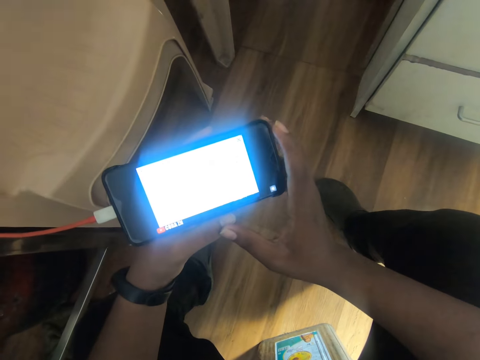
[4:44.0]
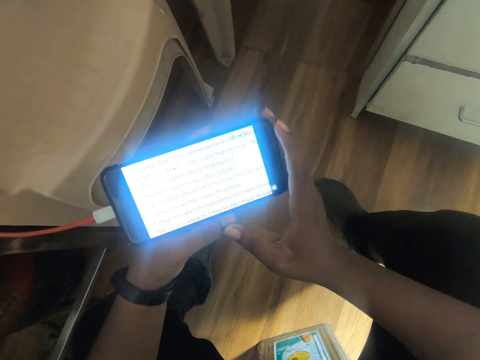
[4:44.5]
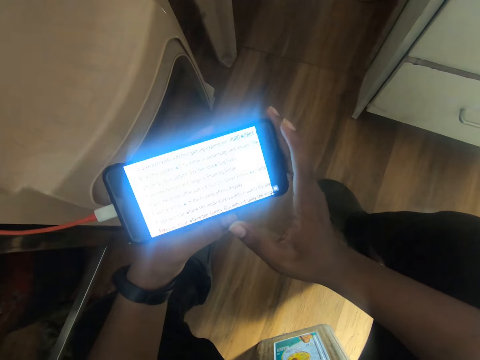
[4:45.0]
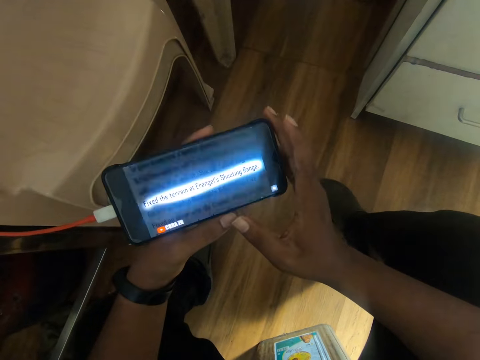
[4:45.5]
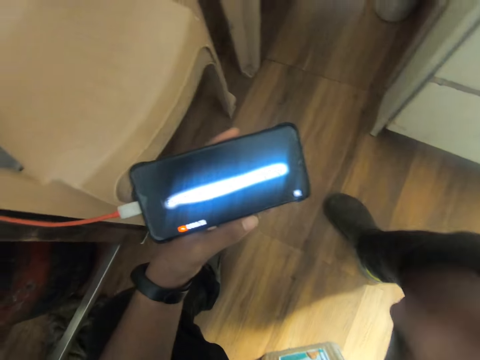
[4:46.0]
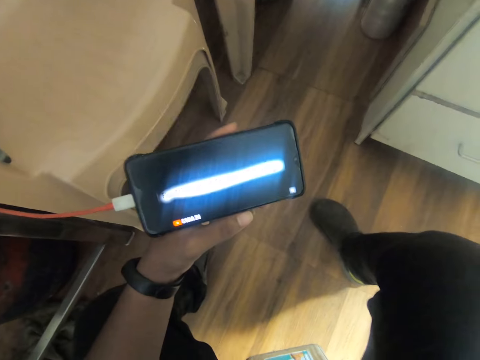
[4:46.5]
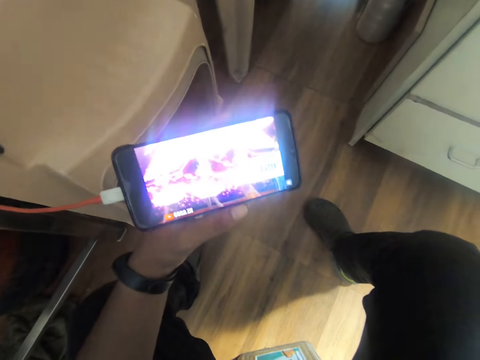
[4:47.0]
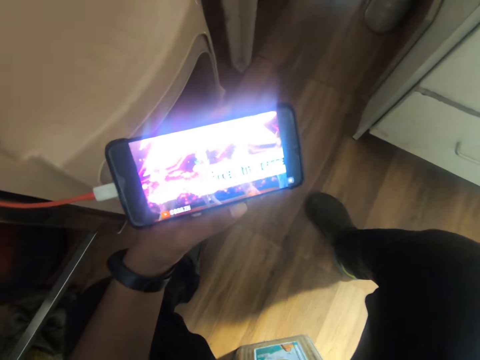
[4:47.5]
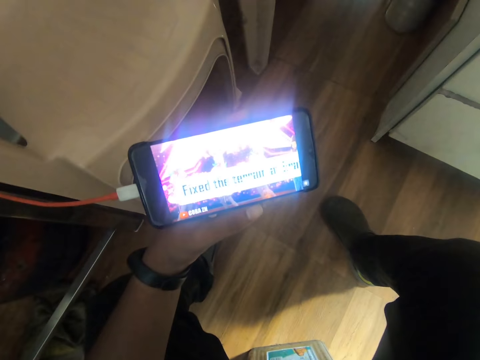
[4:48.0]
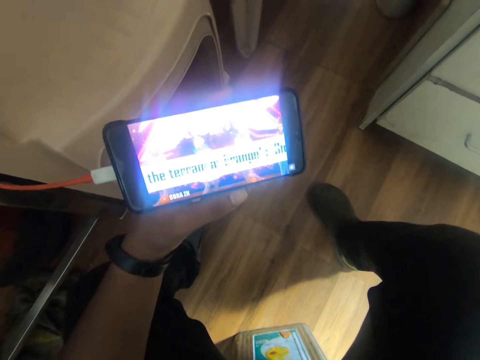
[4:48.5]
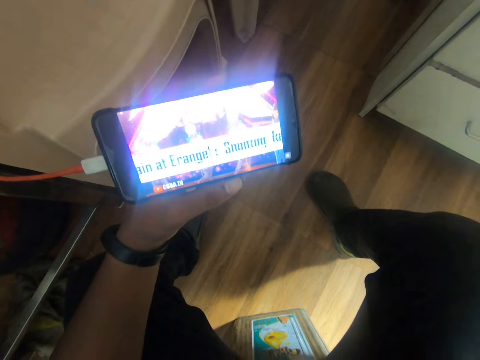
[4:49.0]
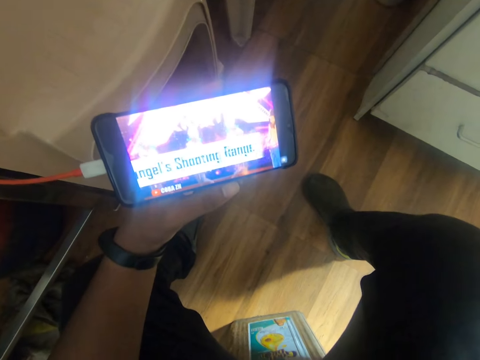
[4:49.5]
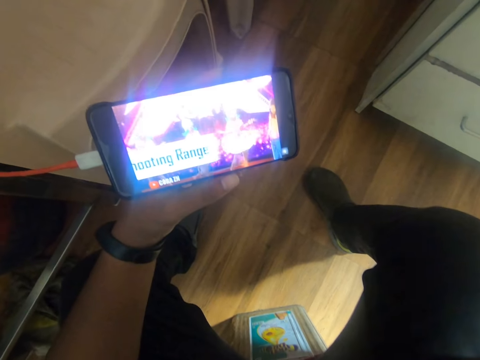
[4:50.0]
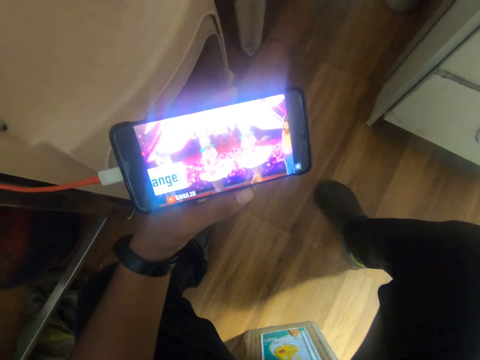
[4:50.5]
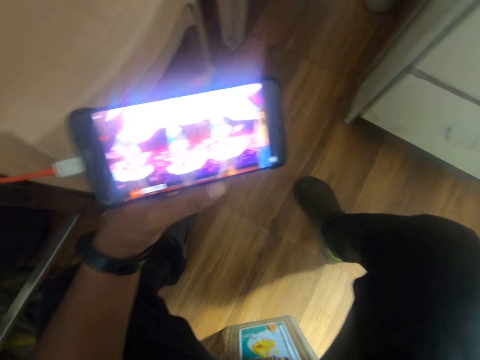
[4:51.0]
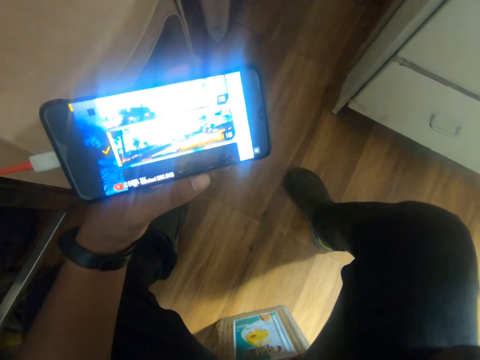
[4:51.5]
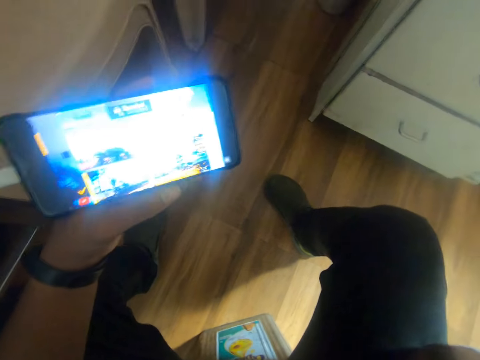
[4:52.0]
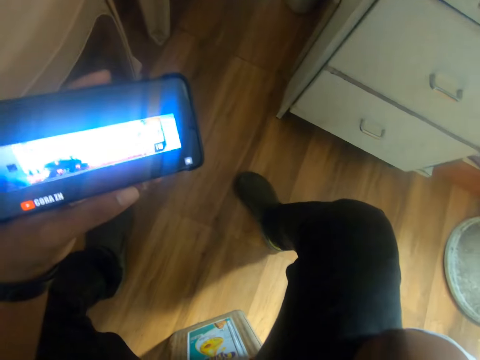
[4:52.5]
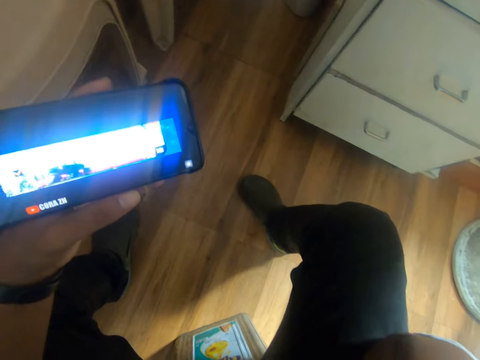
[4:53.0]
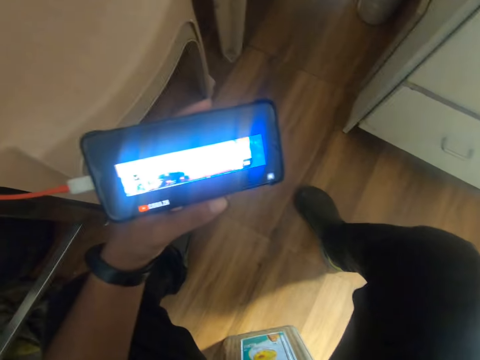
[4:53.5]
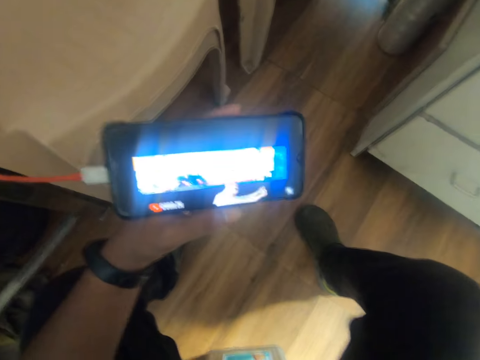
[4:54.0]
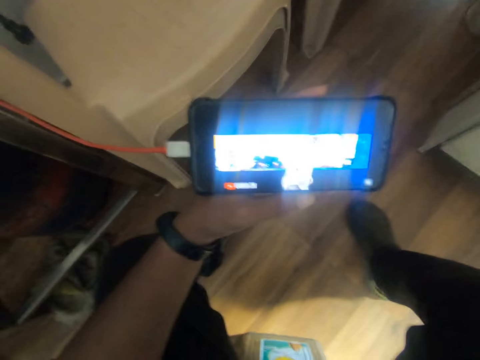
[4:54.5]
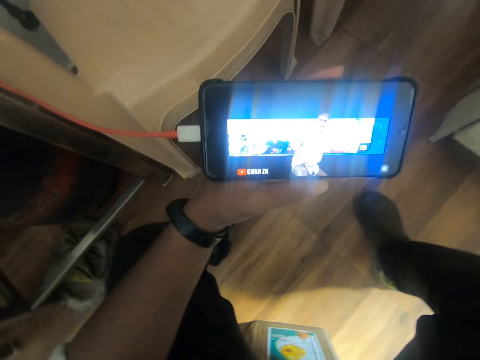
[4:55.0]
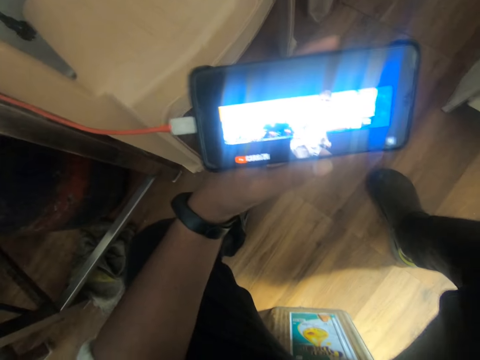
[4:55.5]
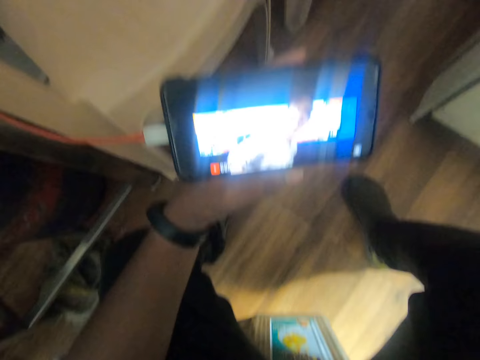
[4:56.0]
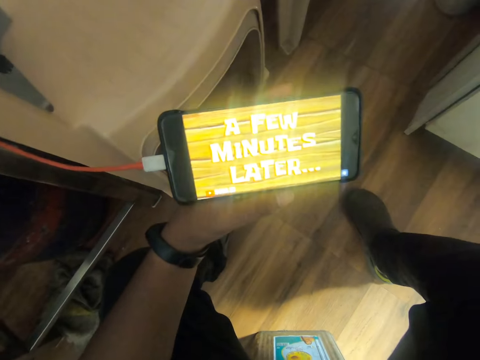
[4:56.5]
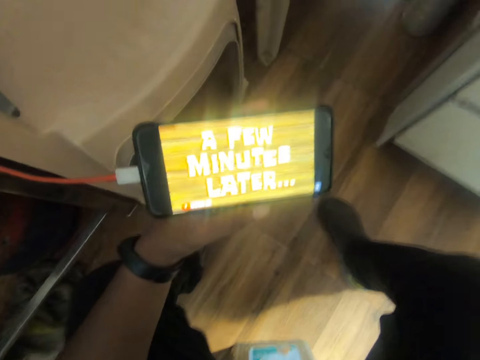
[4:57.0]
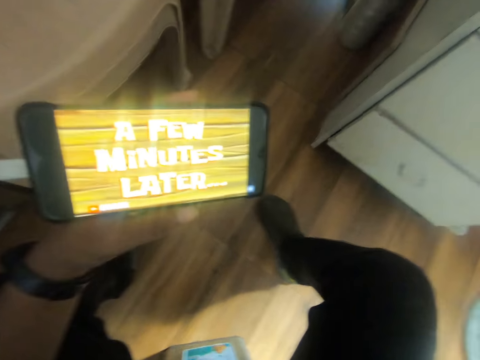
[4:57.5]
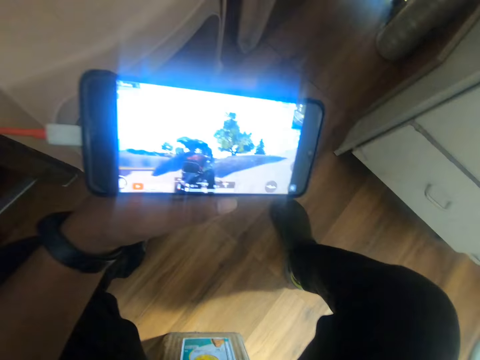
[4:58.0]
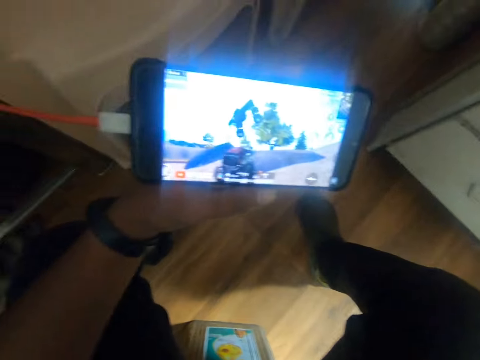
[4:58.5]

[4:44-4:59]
The camera wearer holds the phone with his left hand. He raises his right hand. He watches on the phone in his left hand.

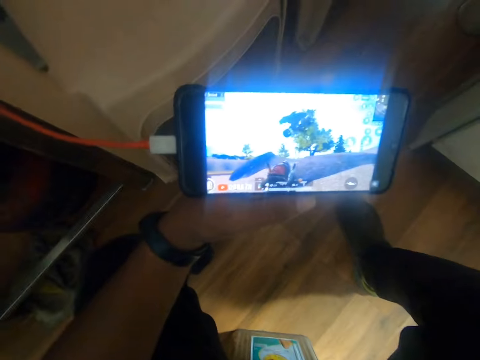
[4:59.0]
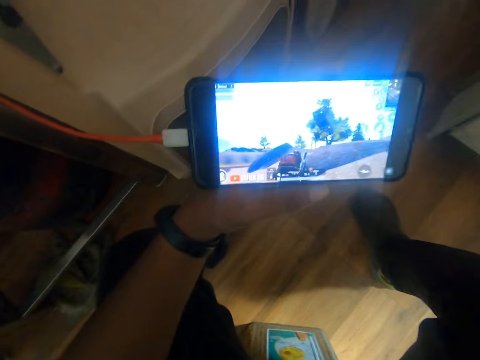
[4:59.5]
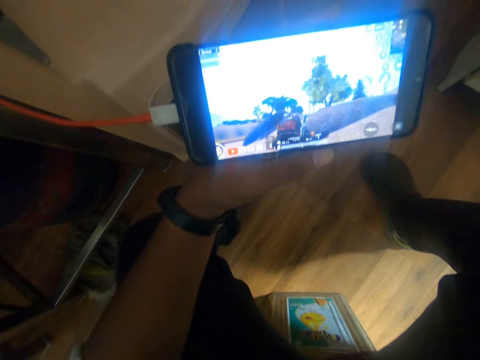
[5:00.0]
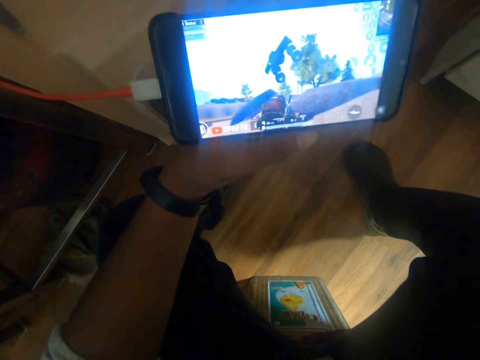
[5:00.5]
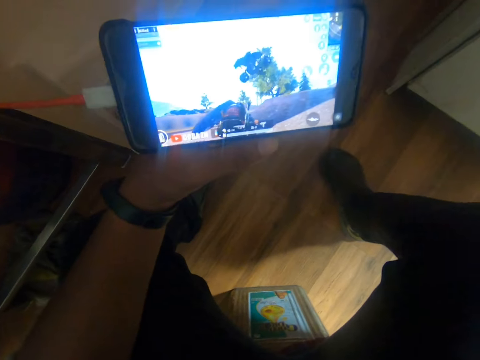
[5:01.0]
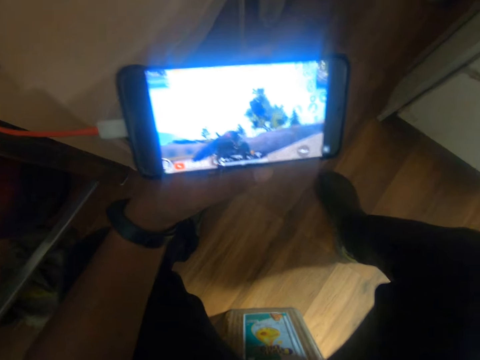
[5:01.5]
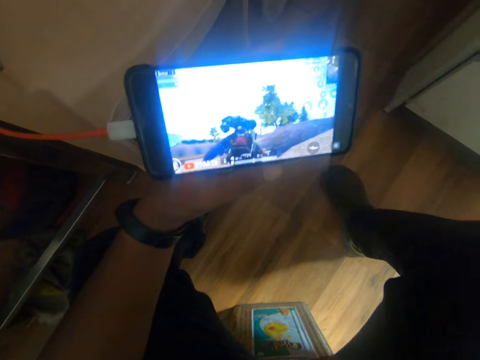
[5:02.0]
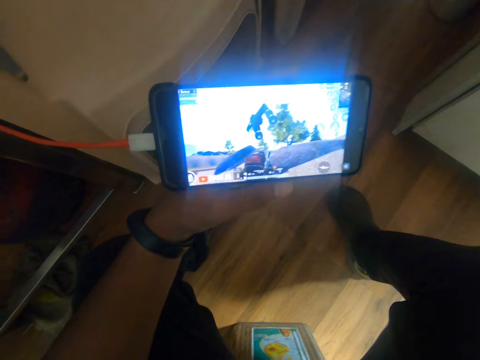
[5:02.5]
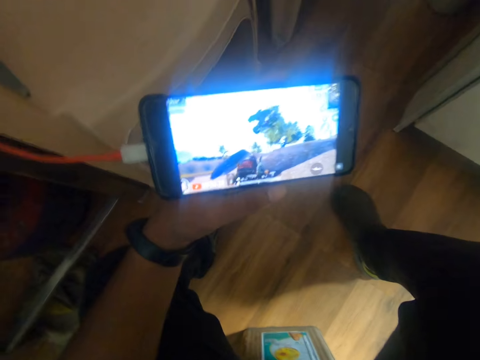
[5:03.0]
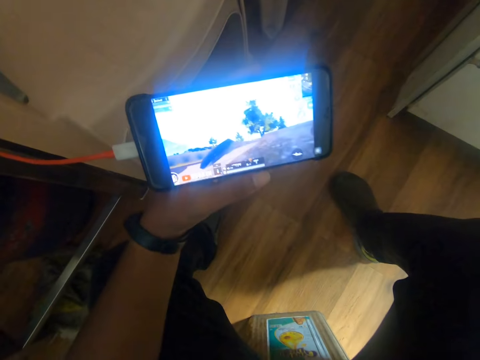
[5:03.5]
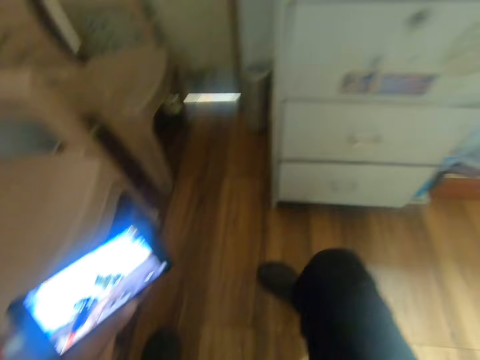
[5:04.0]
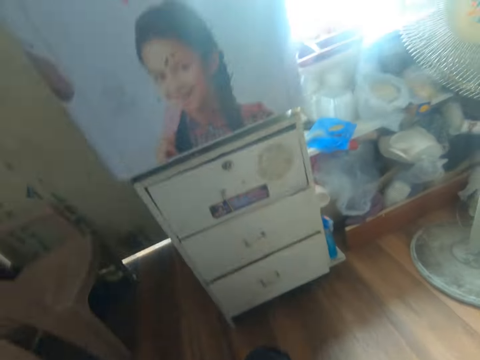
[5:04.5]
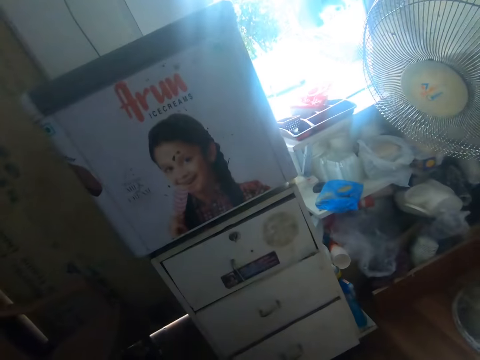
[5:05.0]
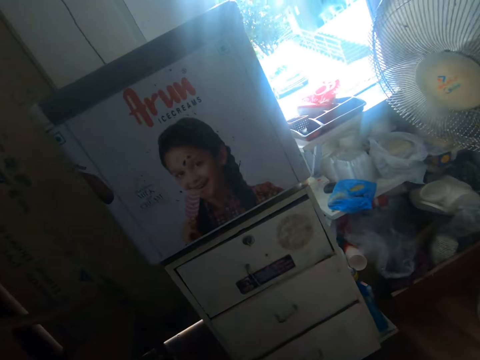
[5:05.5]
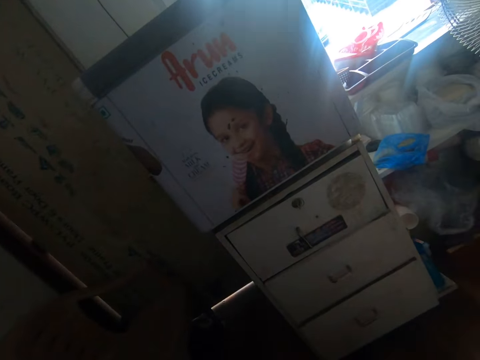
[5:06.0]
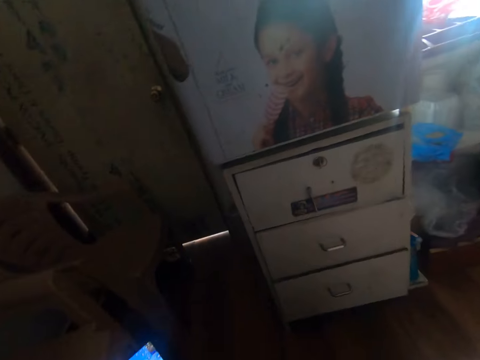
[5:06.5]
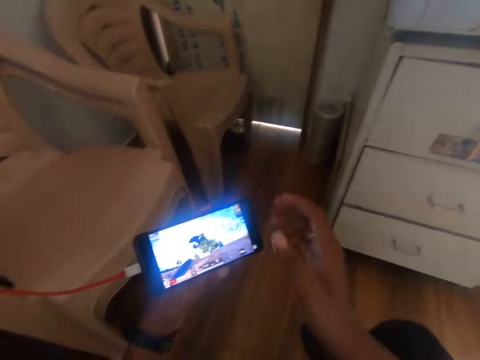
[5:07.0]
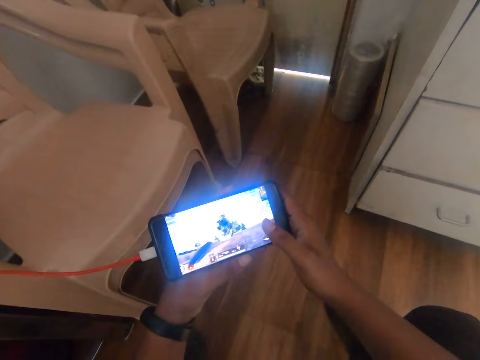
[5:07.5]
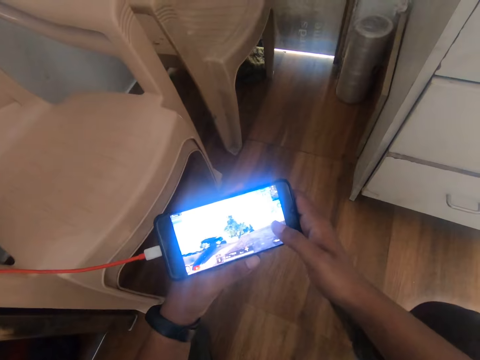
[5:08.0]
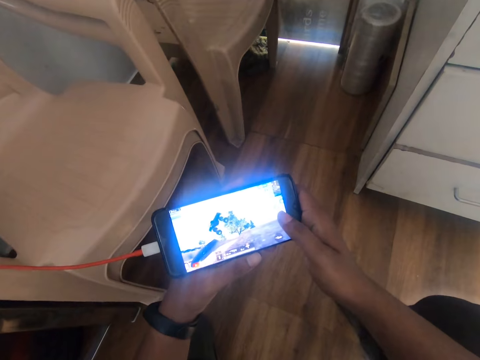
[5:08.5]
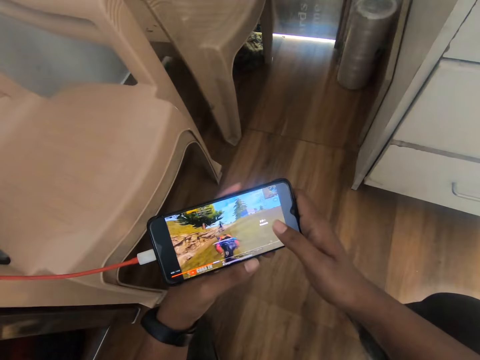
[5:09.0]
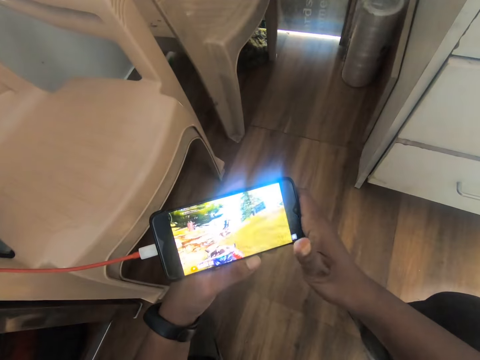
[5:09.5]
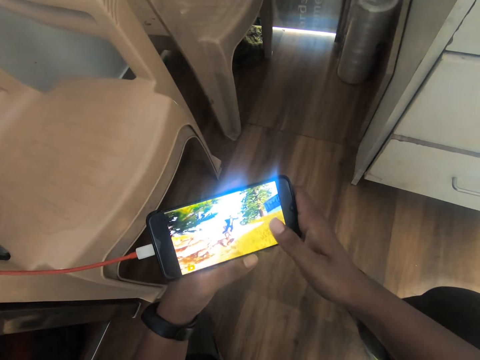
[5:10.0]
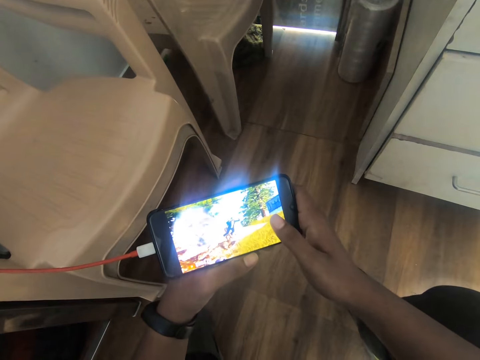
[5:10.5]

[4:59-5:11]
The camera wearer looks around. He plays the game on the phone with his right hand. He holds the phone with both hands. He swipes the phone with his right hand thumb. He watches the game on the phone in his hands.
